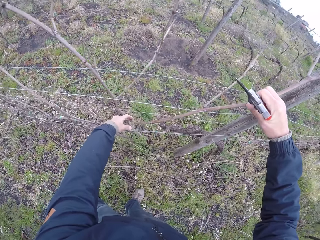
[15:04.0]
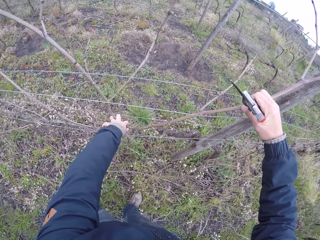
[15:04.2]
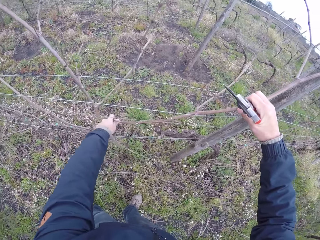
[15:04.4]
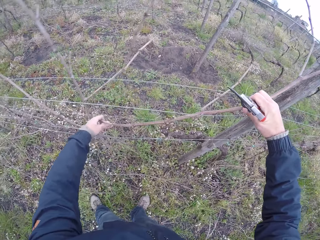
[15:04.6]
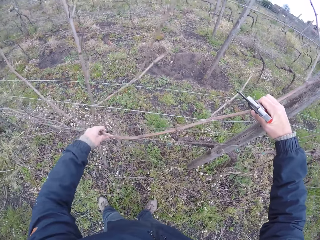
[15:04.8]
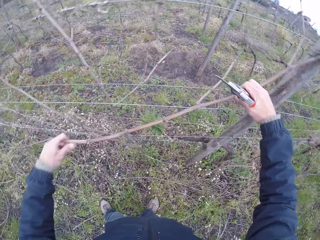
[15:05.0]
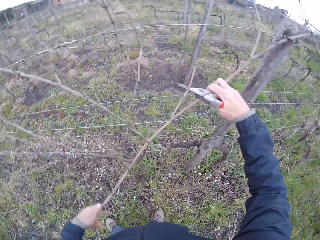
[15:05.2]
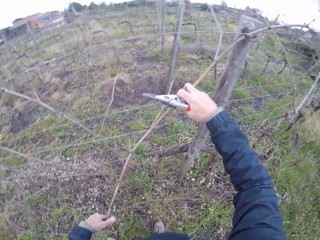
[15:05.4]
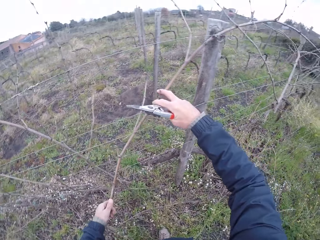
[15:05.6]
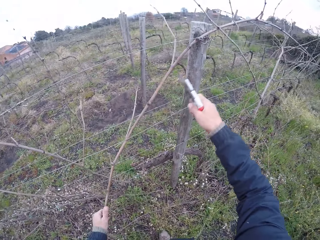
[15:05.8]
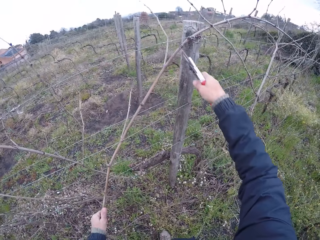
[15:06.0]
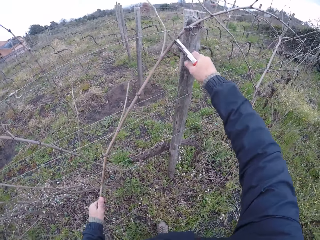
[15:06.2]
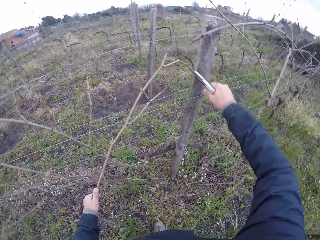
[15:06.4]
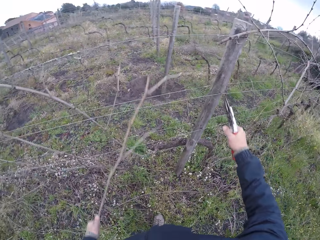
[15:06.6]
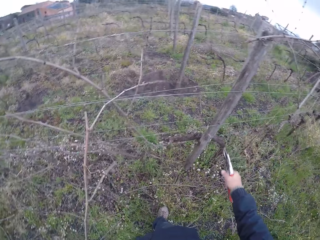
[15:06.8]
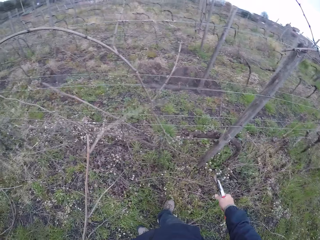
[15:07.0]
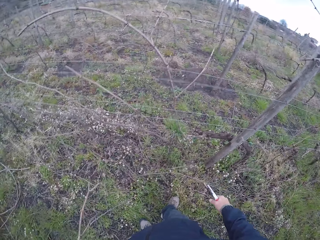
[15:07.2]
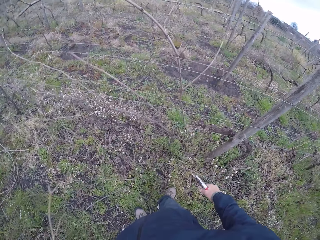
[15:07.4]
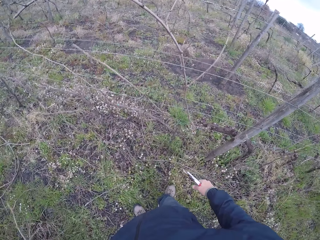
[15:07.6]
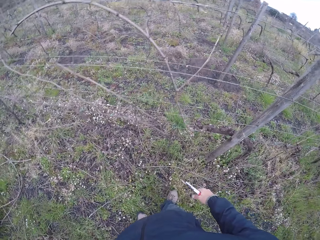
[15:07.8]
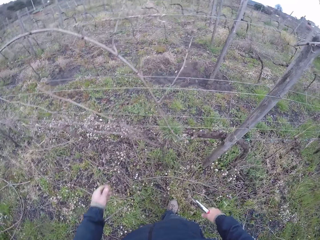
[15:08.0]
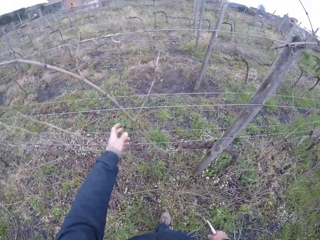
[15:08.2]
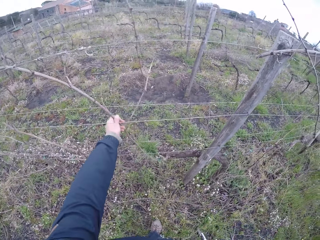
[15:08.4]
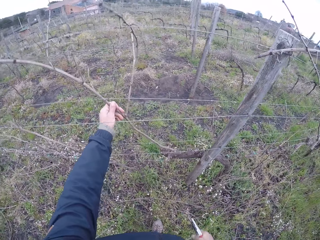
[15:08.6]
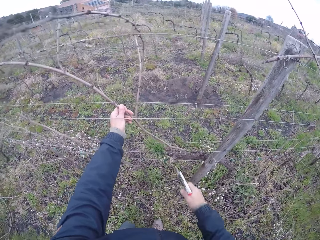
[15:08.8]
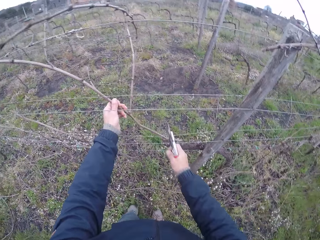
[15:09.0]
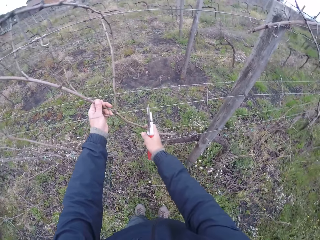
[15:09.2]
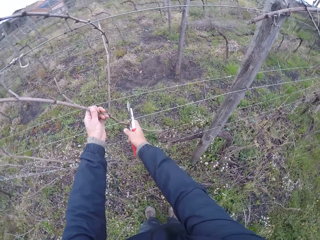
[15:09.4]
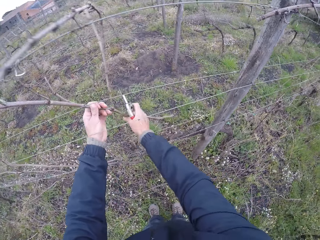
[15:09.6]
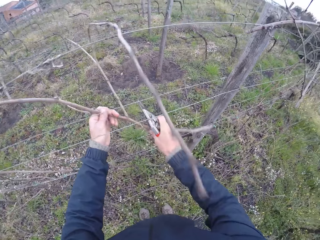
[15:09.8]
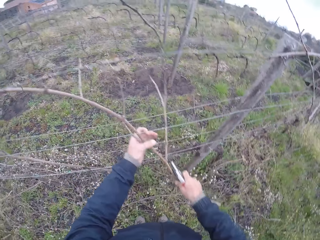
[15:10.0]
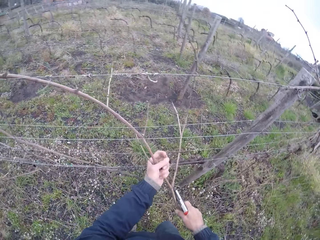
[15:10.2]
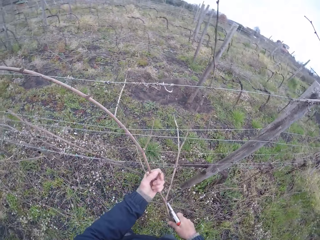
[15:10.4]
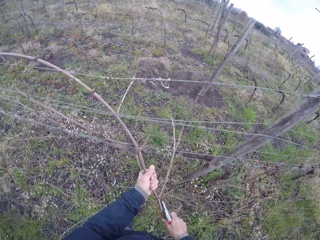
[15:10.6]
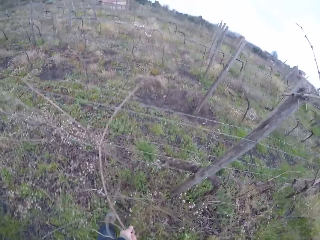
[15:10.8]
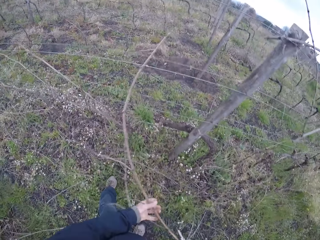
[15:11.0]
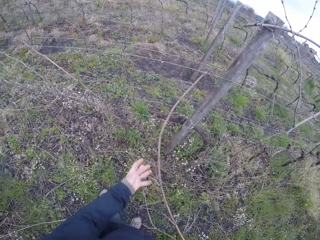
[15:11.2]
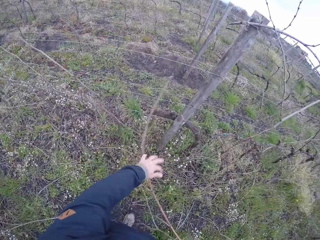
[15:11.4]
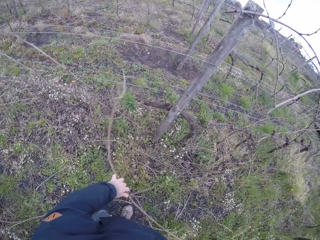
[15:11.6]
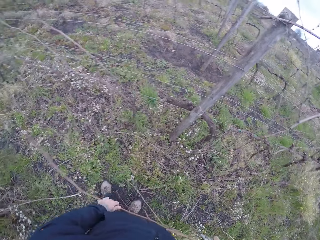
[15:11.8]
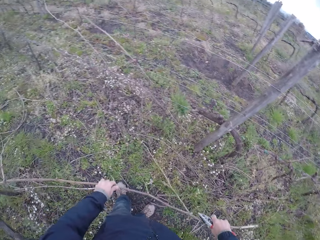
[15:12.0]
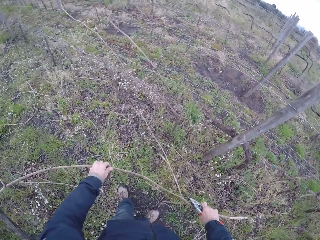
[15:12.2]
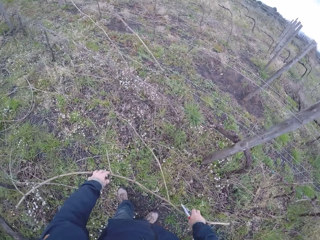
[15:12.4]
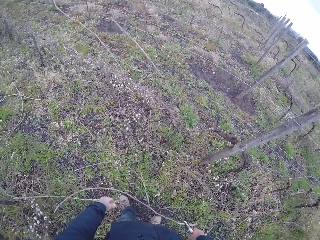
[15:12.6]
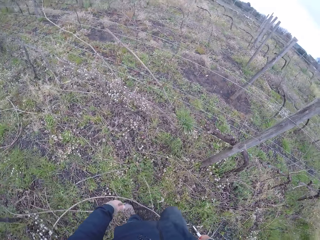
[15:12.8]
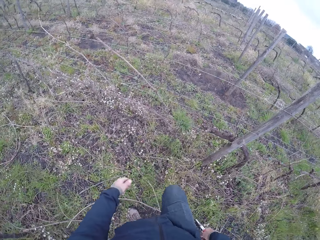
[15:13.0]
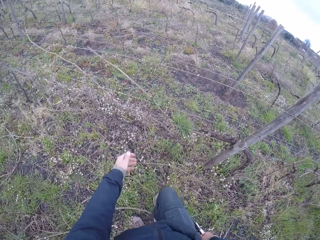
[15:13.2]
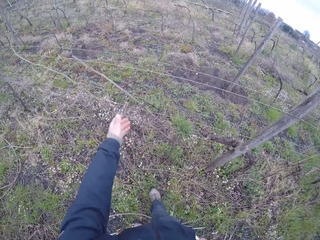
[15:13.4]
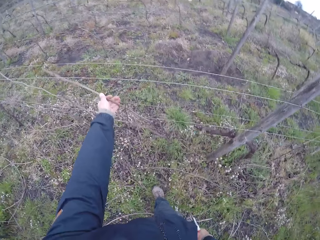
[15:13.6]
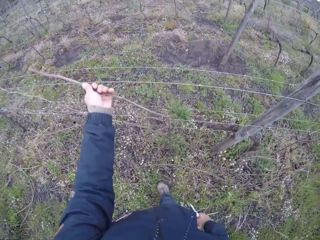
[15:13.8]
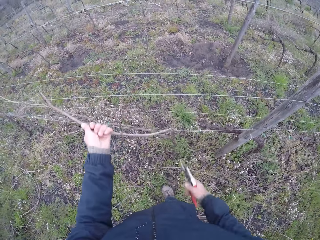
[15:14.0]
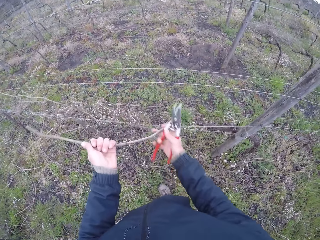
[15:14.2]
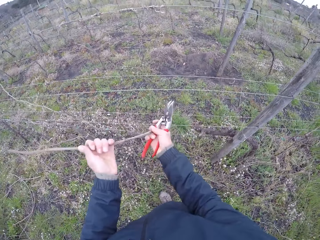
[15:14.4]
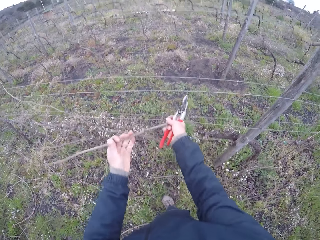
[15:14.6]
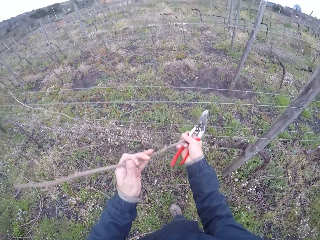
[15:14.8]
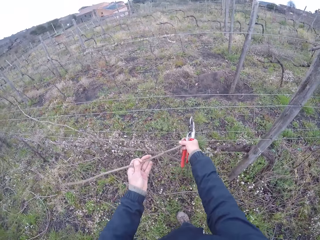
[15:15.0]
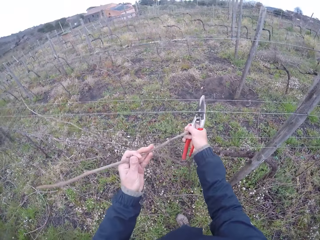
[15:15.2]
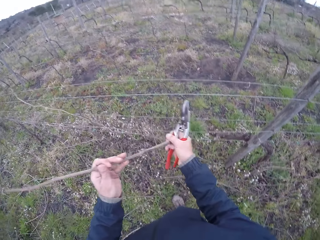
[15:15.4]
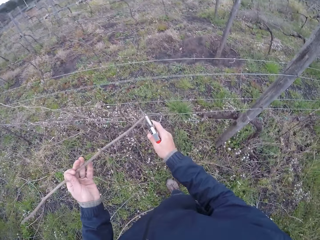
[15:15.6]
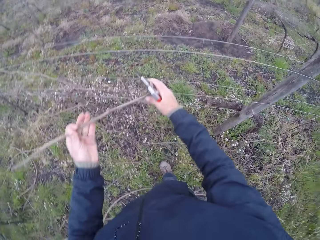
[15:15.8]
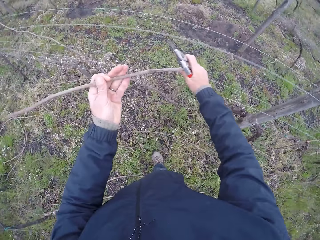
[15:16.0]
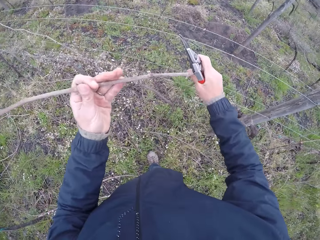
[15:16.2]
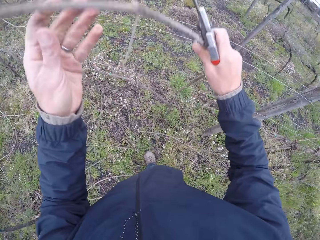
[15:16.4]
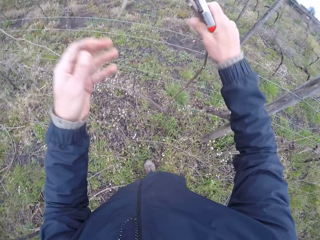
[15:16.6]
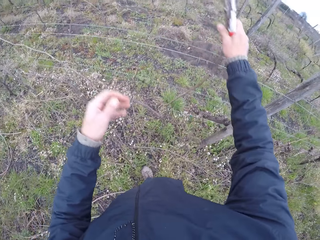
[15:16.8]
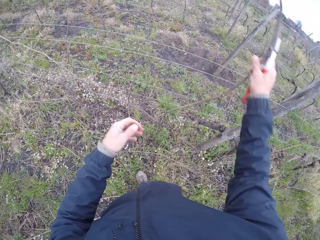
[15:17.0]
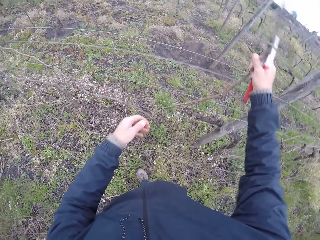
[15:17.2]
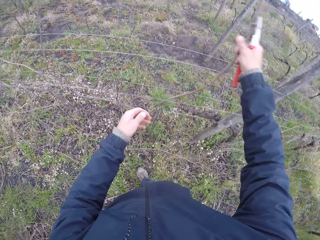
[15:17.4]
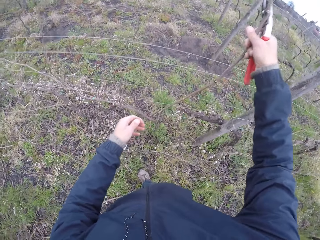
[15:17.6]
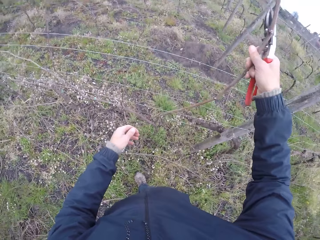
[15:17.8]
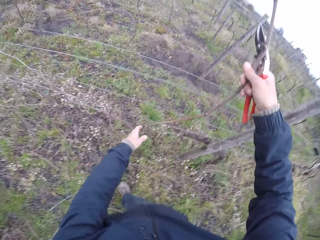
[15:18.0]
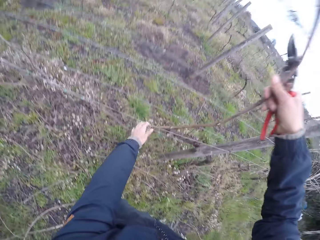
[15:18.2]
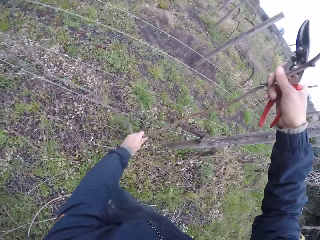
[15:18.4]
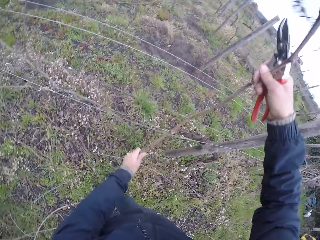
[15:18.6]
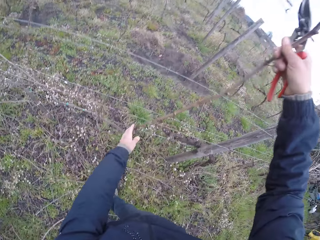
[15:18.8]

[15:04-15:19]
The camera wearer cuts the twig into two with the secateurs in his right hand. He drops the twig to the ground with his left hand. He pulls a twig on the wire fence with his left hand. He holds the twig on the wire fence with his right hand. He pulls the twig off the wire fence with both hands. He drops the twig to the ground with both hands. He pulls a twig on the wire fence with his left hand. He pulls the twig off the wire fence with both hands.

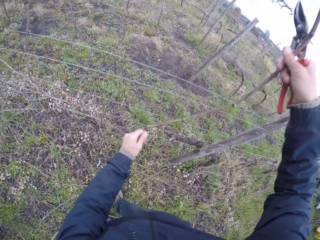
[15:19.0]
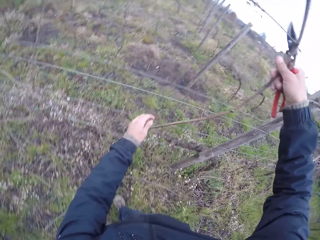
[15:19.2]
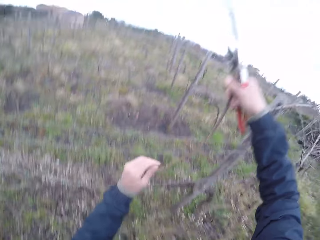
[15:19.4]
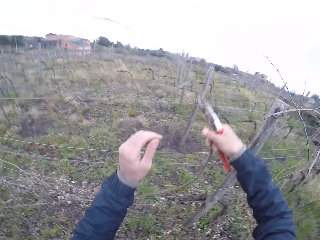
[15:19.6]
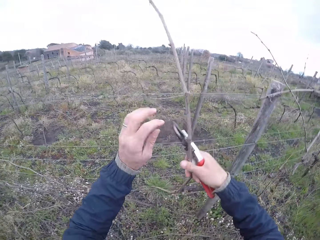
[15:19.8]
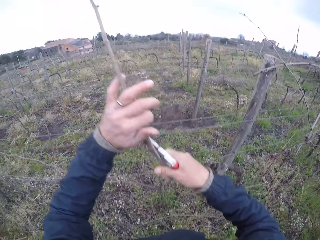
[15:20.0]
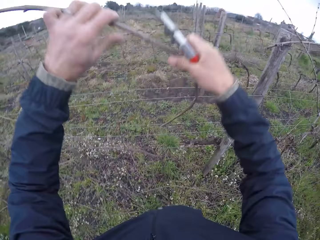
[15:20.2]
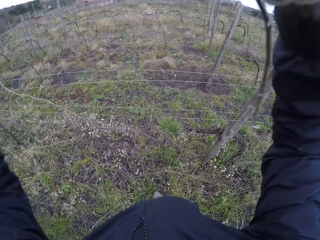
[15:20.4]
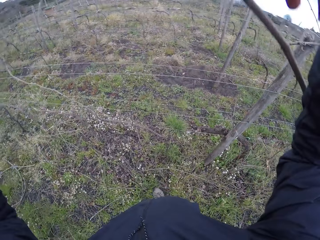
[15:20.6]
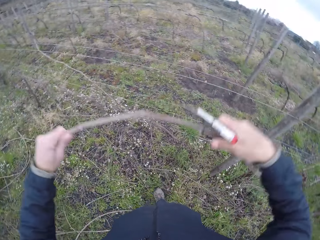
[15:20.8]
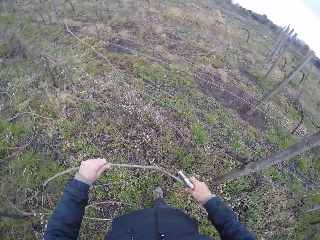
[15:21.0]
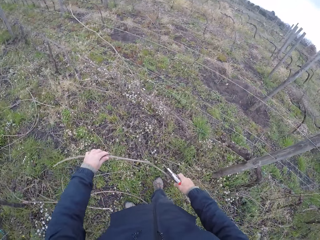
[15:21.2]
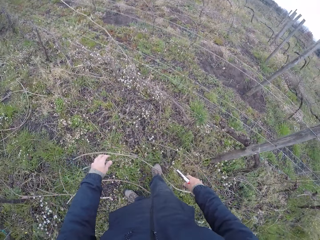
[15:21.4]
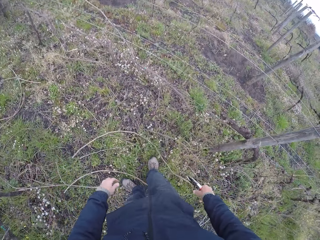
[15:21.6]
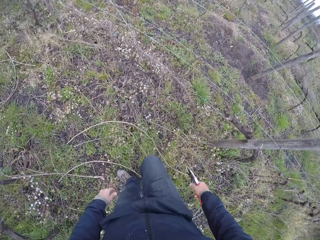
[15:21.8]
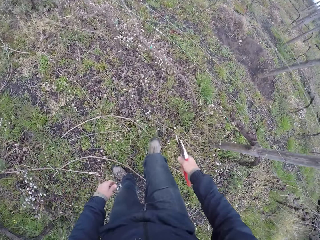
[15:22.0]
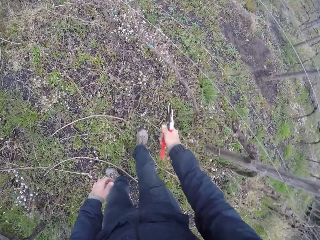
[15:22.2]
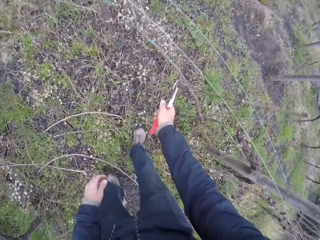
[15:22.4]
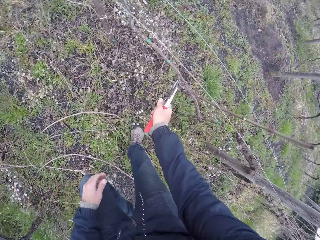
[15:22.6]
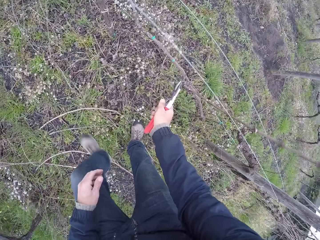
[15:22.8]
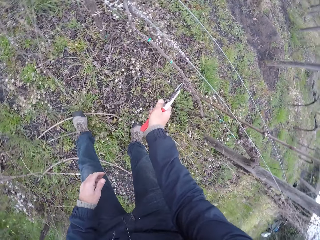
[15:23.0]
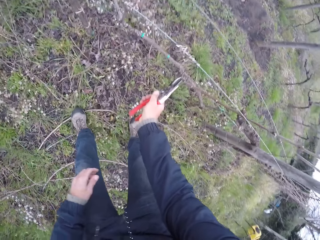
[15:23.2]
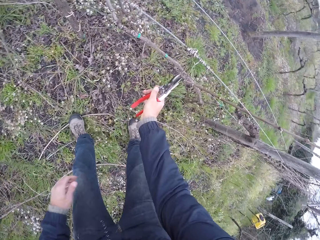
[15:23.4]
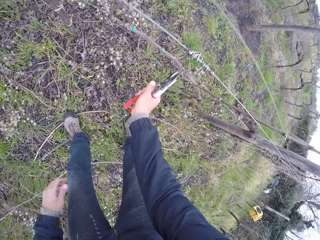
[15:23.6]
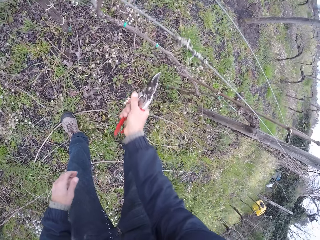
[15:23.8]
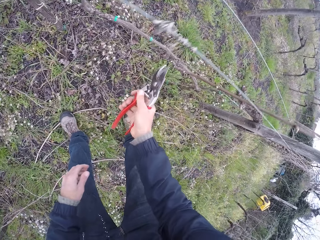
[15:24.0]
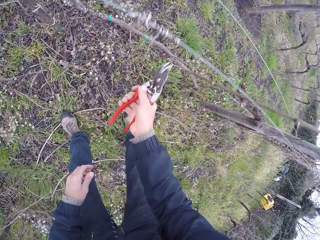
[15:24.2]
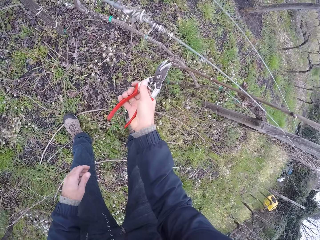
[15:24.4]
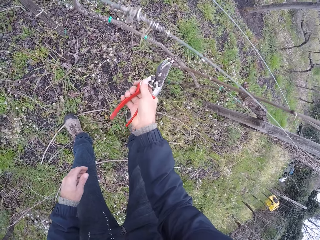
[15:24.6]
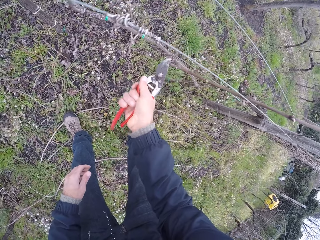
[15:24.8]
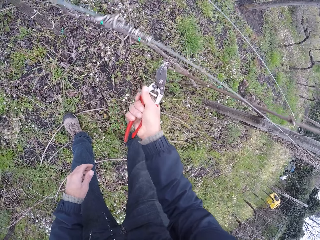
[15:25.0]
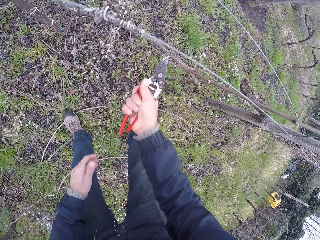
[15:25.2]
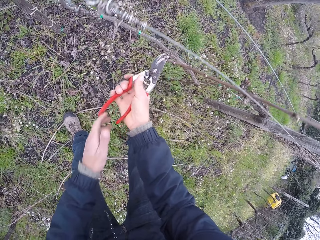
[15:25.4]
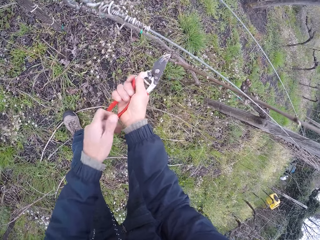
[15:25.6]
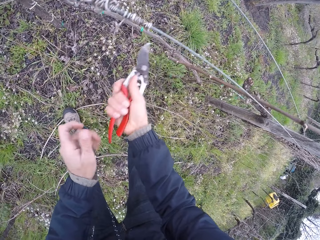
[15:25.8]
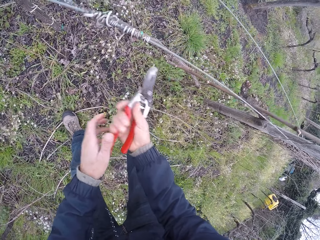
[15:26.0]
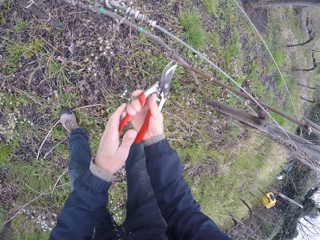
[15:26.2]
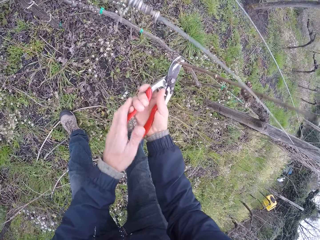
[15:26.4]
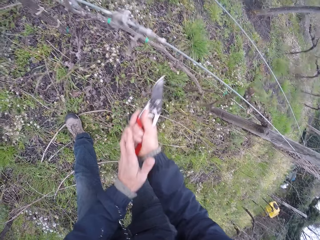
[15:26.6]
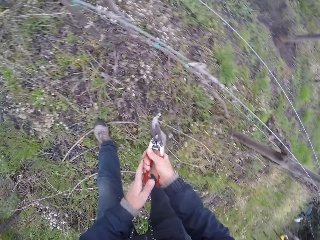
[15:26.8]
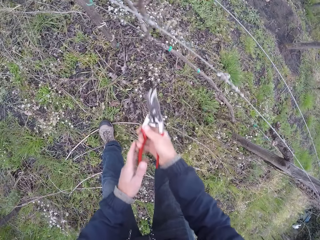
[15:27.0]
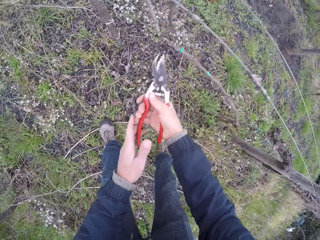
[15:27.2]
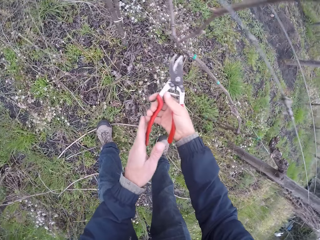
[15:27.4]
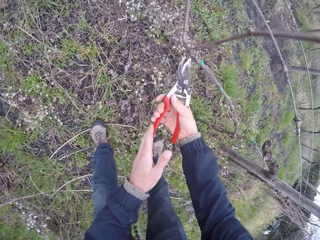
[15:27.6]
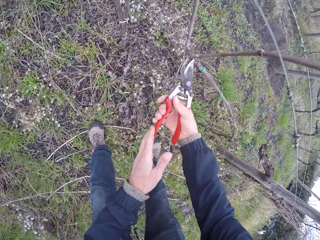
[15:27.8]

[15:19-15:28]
The camera wearer drops the twig to the ground with both hands. He cuts the node of a twig with the secateurs in his right hand. He cuts a twig with the secateurs in his right hand.
